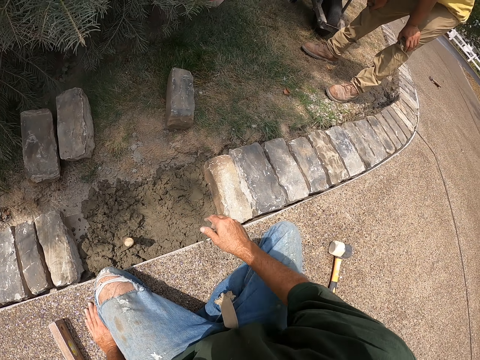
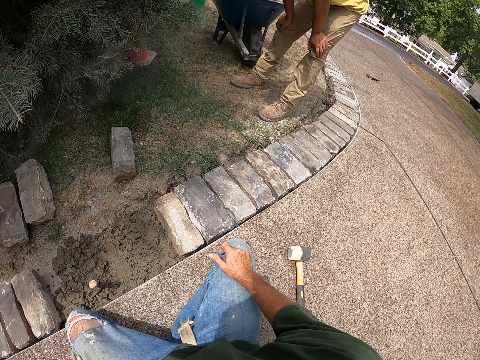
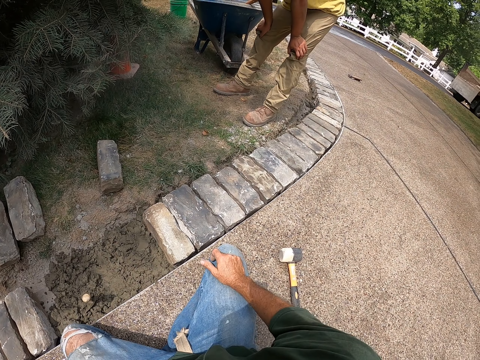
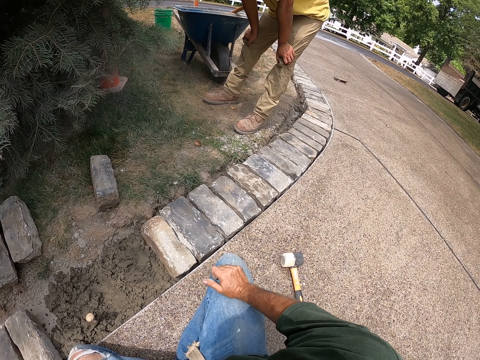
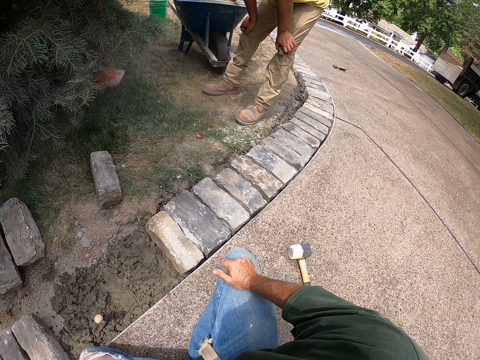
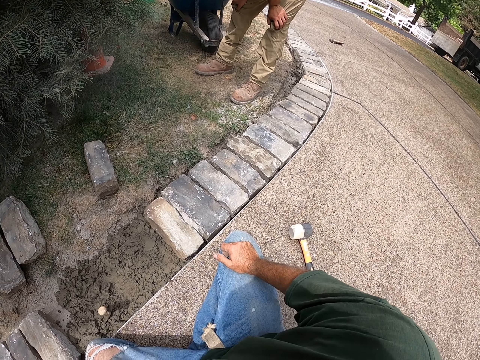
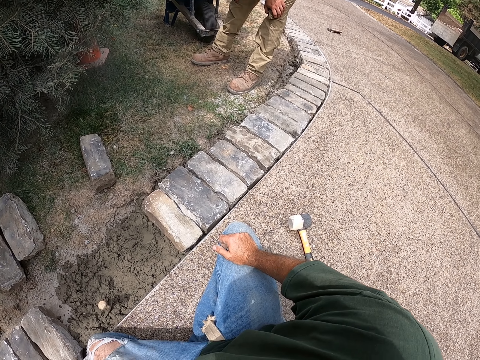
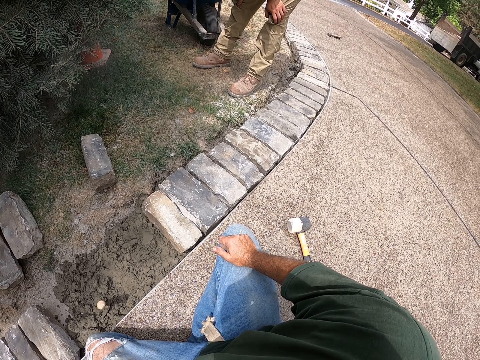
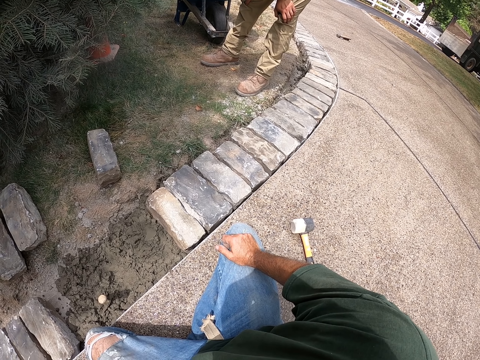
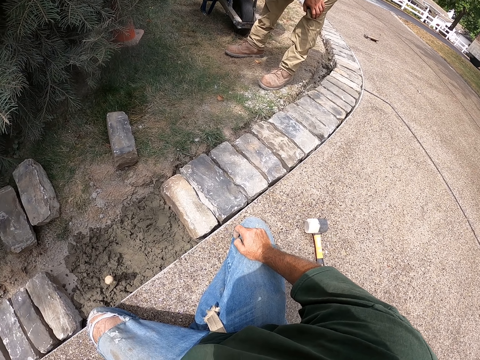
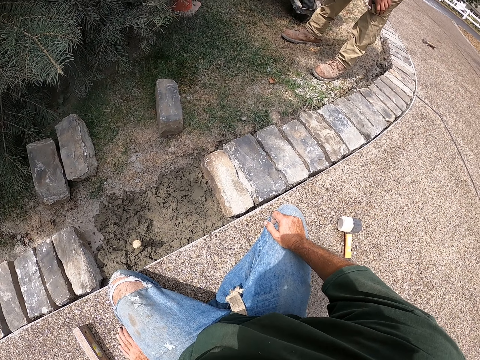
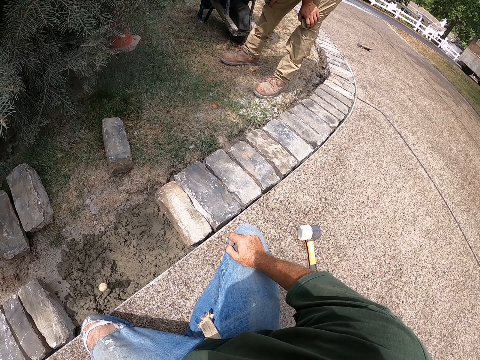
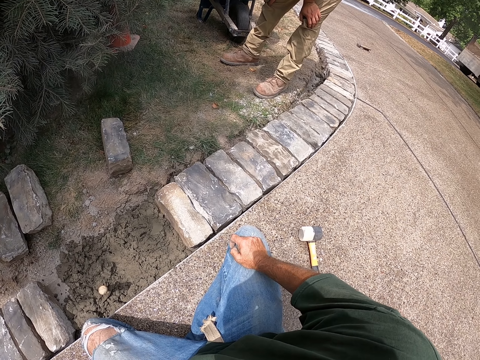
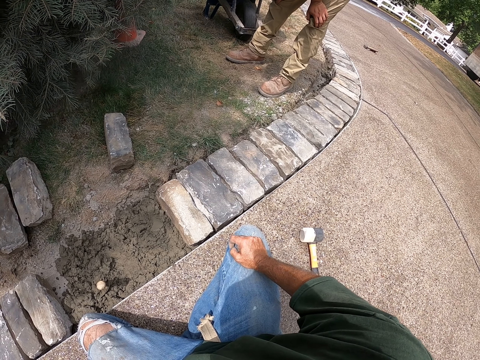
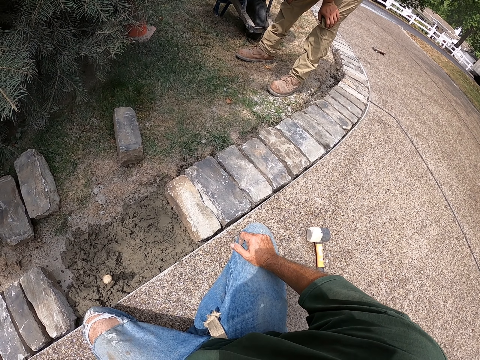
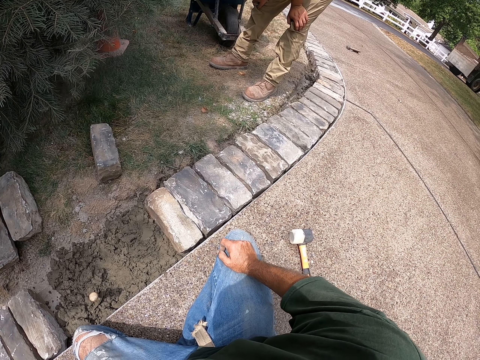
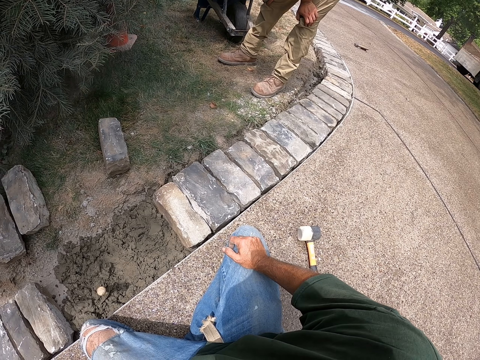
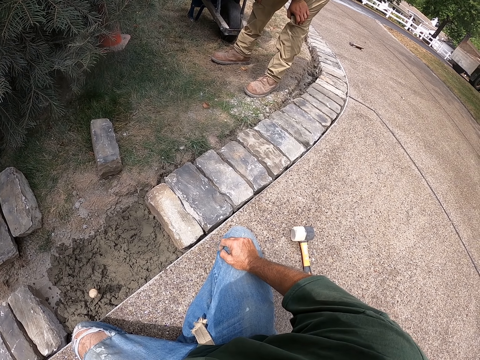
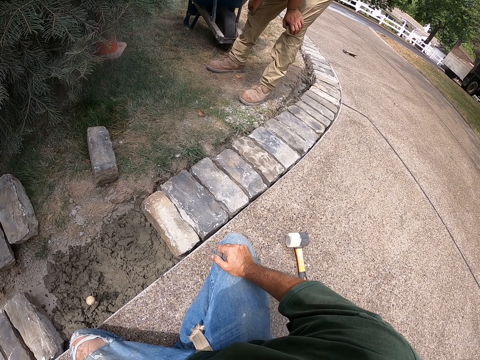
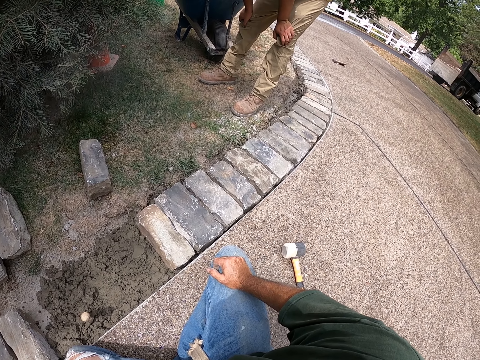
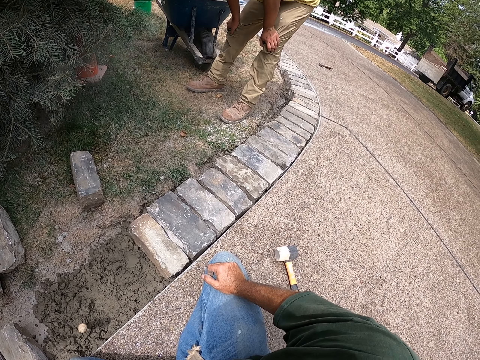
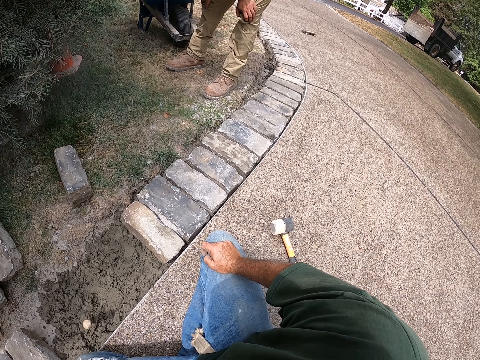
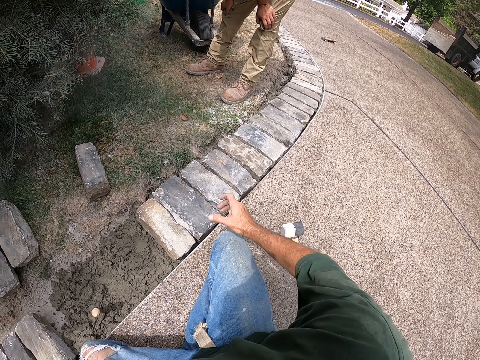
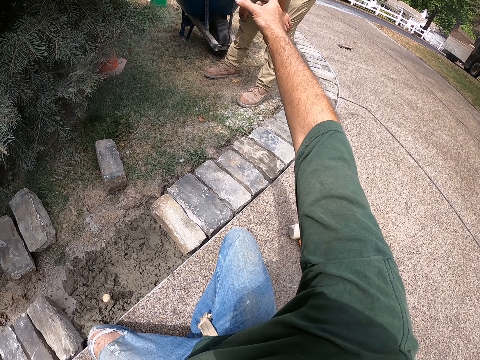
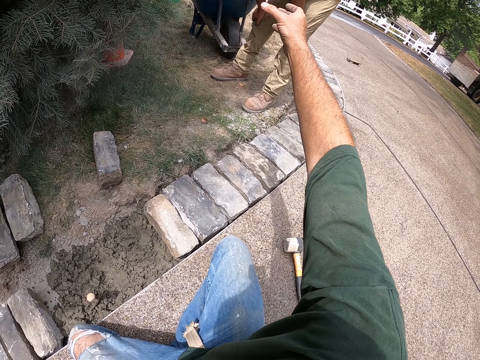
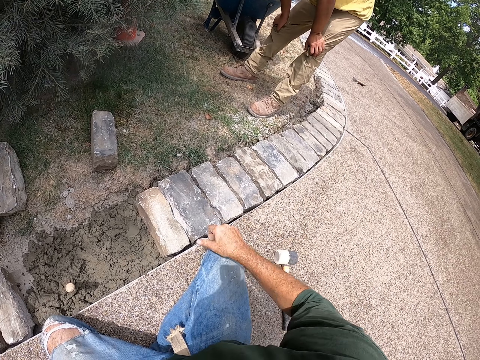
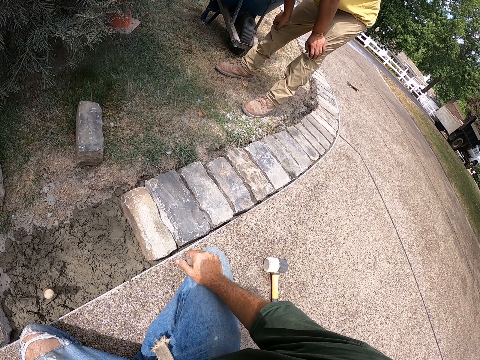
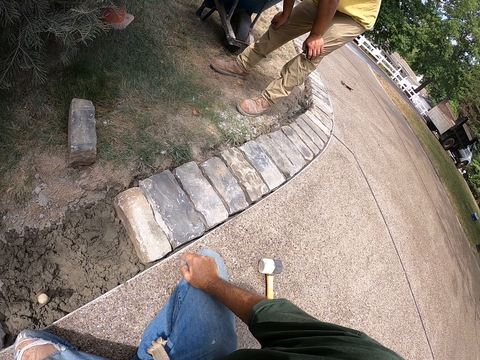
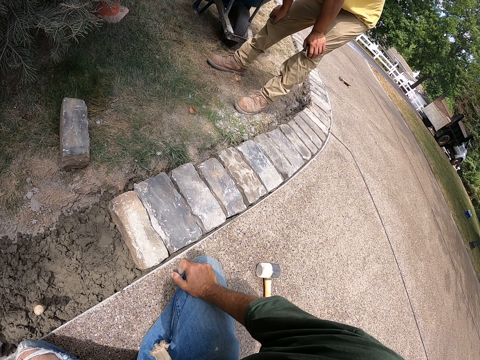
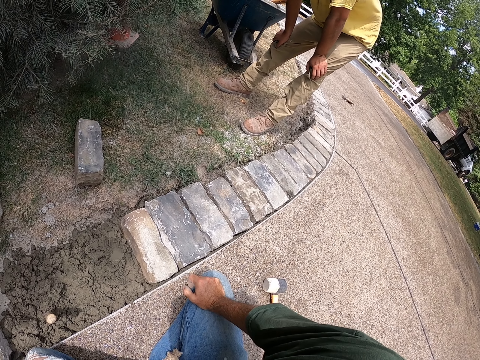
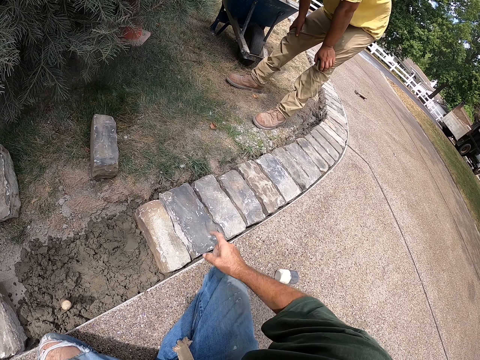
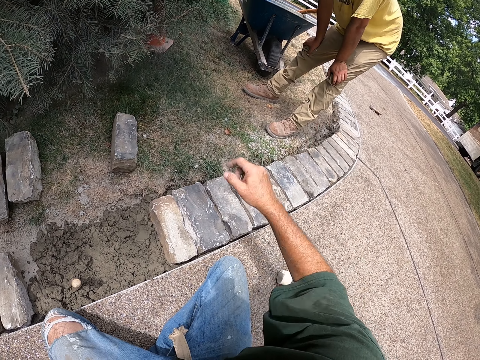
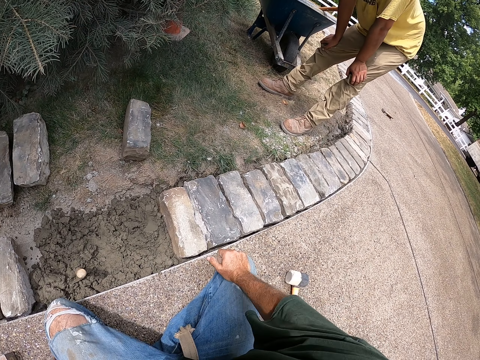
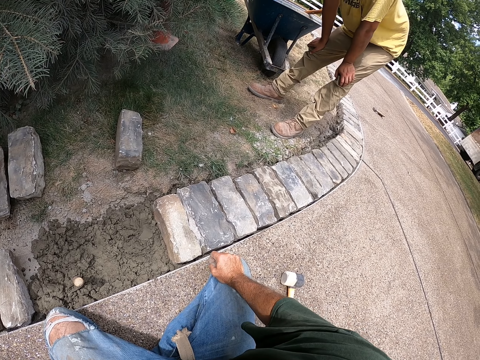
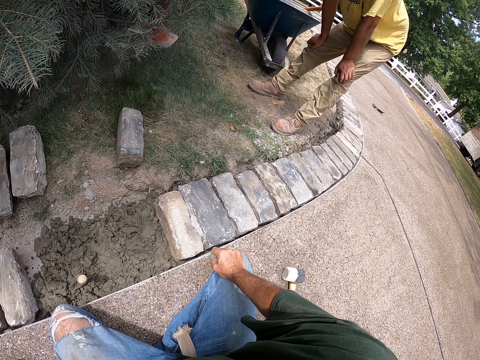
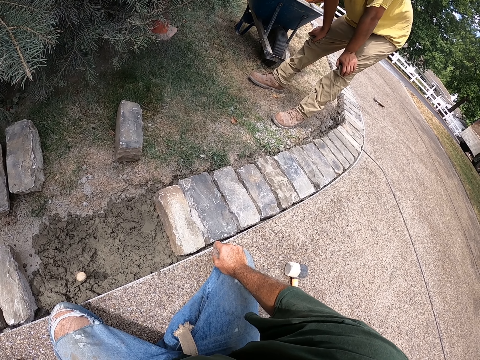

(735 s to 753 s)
The camera wearer sticks the trowel in the concrete. He puts down a scooper. A man puts his hands on his knee. The camera wearer looks around. He stretches his hand and puts down his hand. He points at the man. He gestures with his hand.

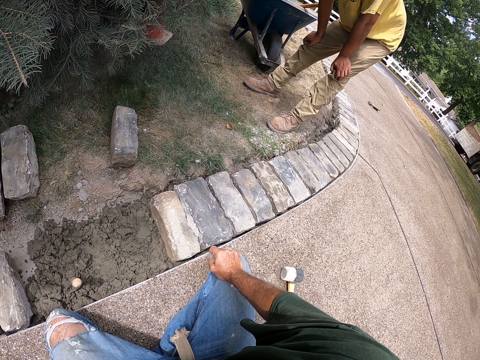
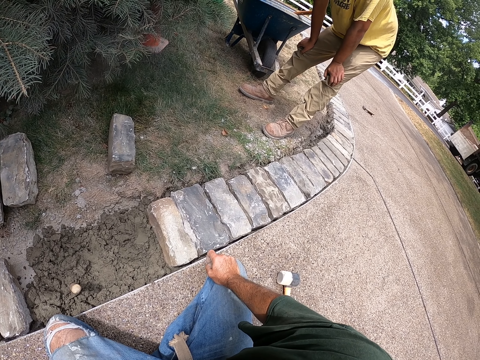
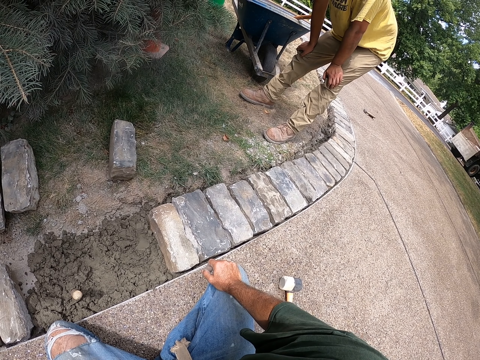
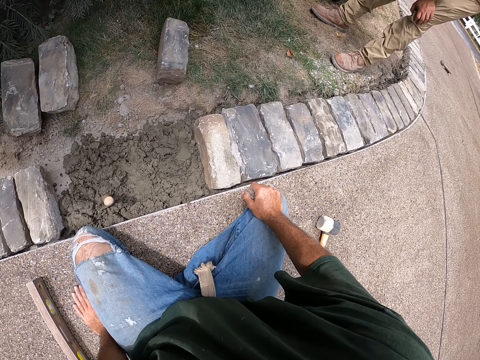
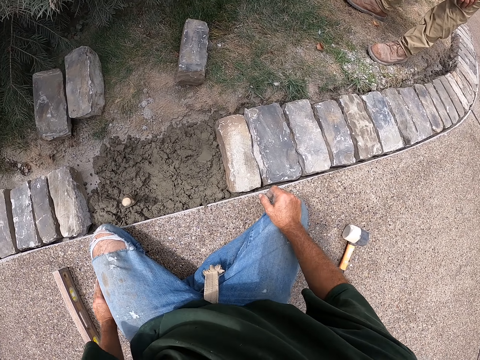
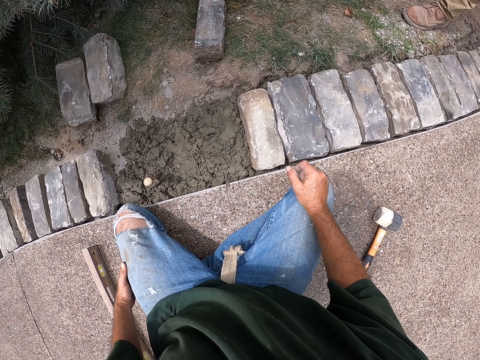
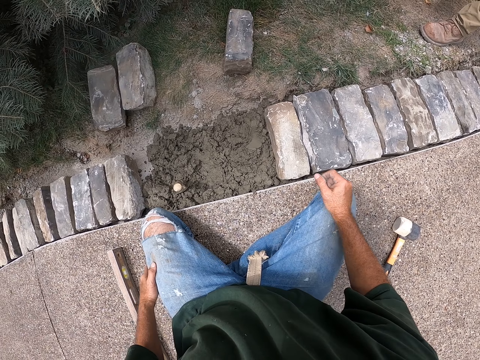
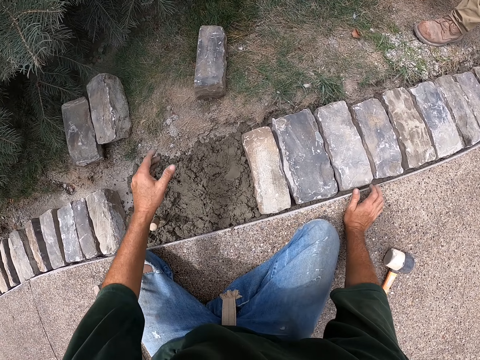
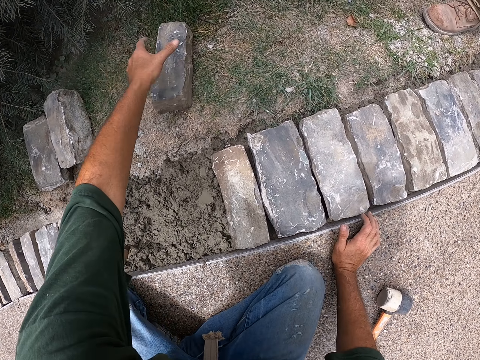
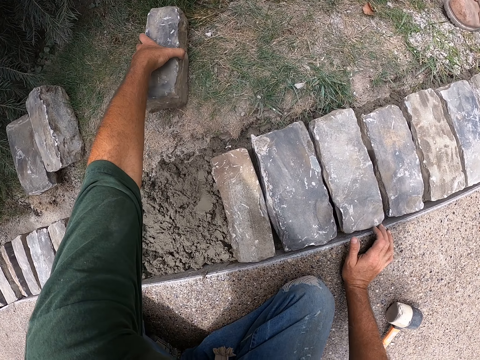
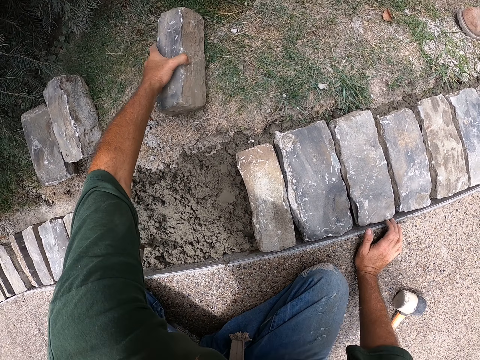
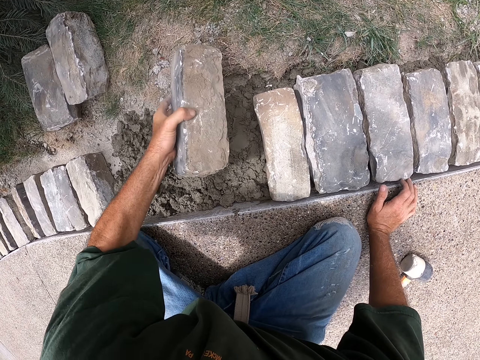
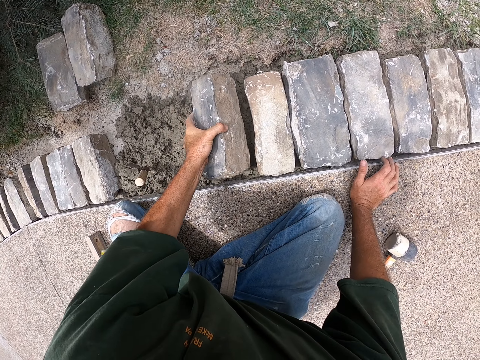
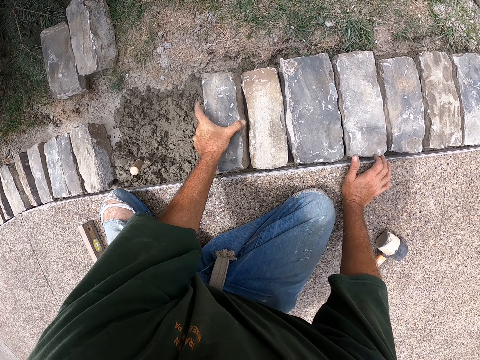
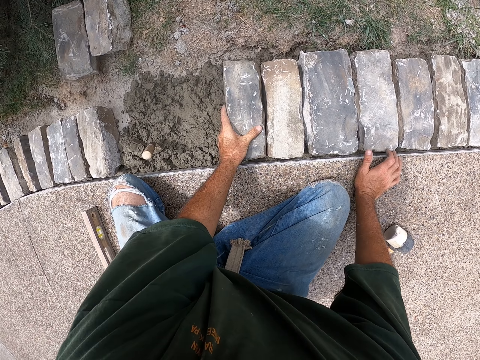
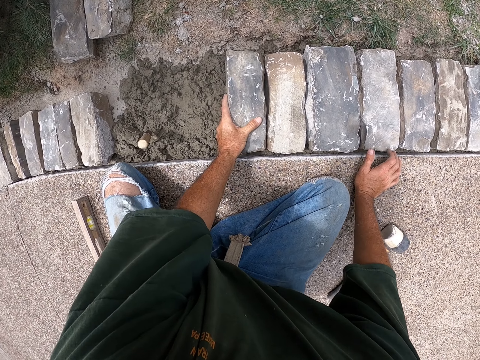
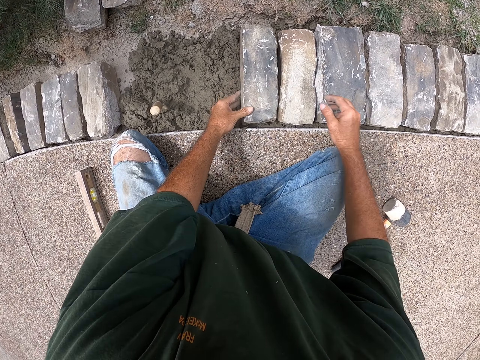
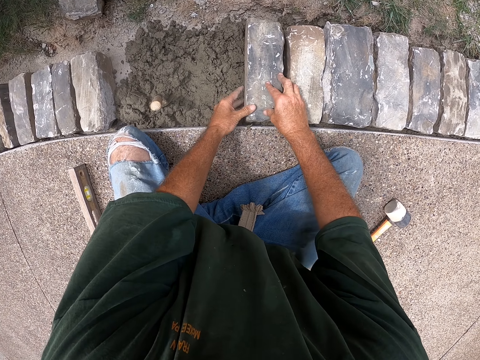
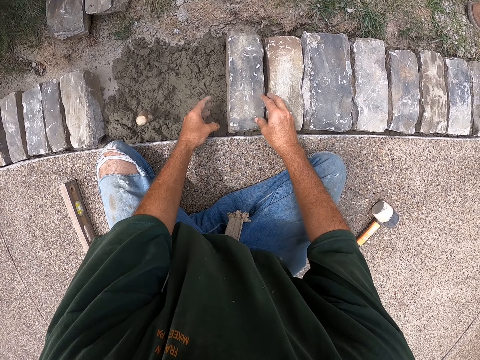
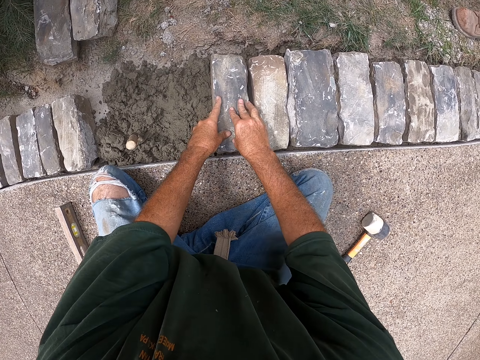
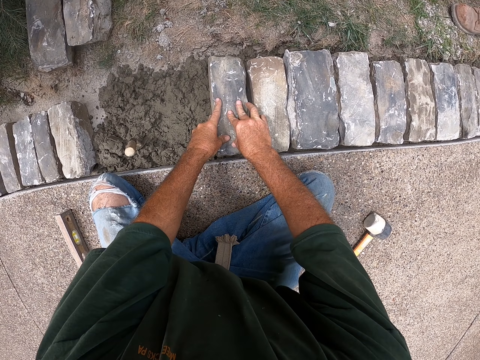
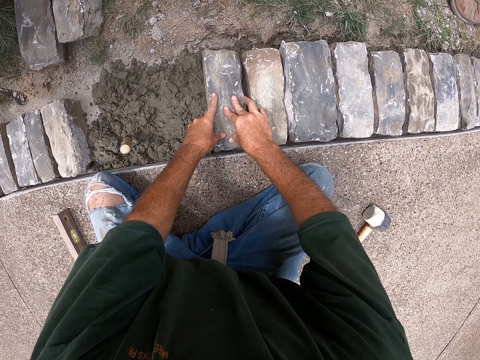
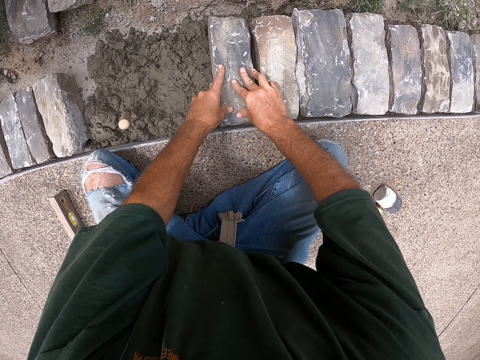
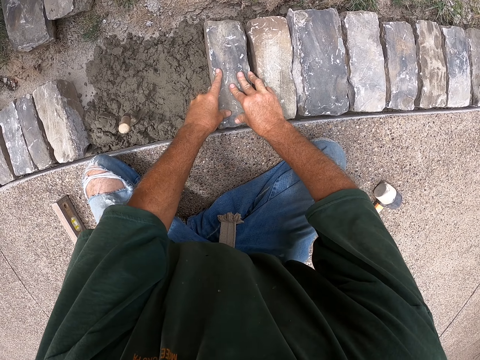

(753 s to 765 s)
The camera wearer rubs his fingers together. He looks around. He picks up a brick. He puts down the brick. He presses the brick with both hands.
